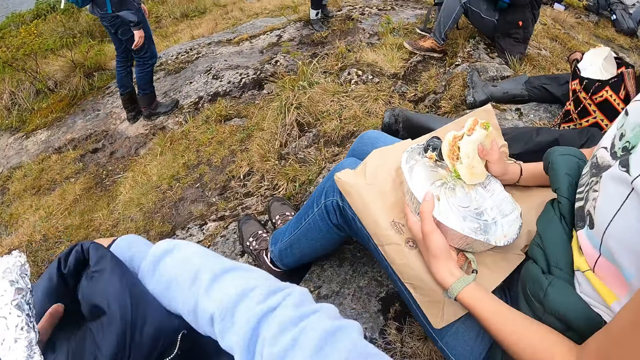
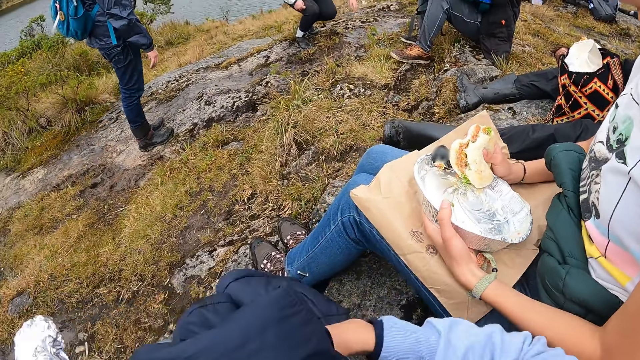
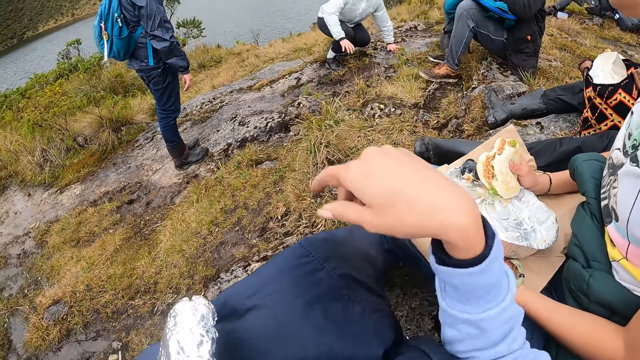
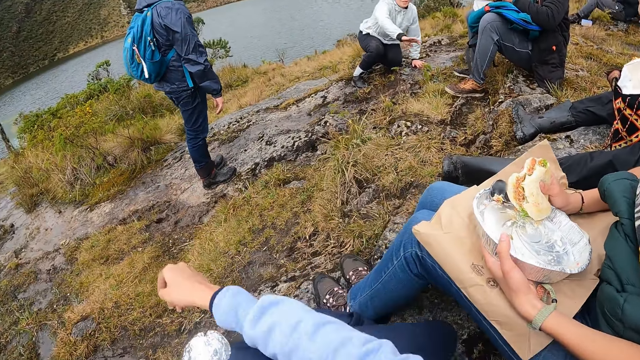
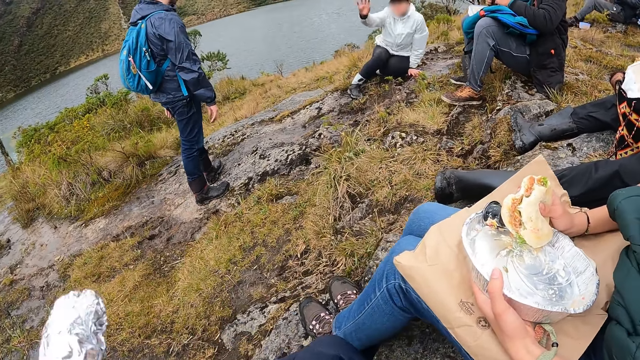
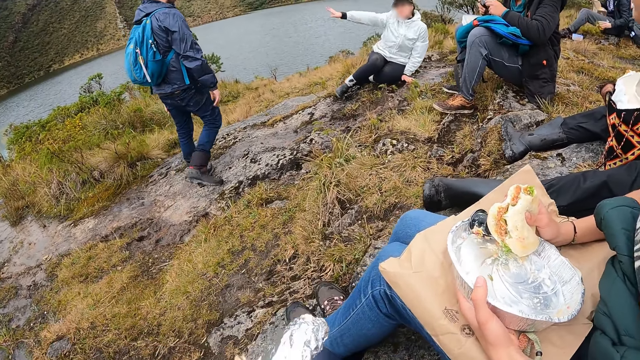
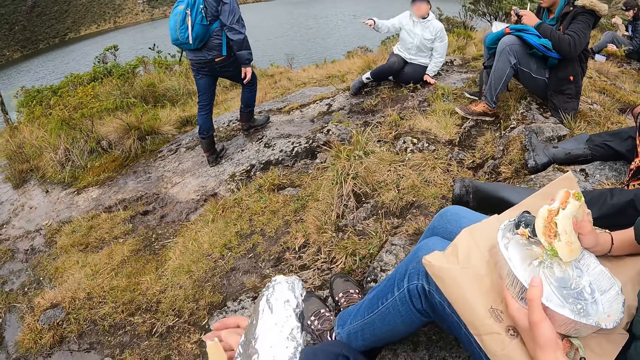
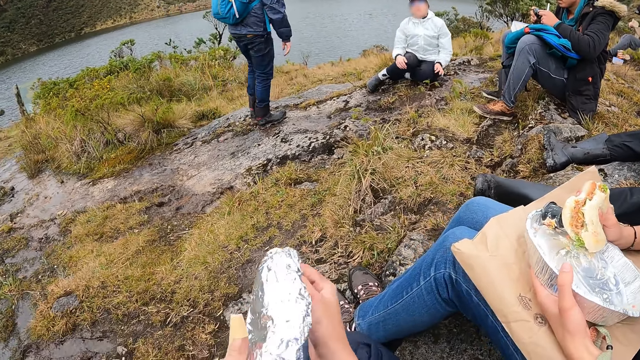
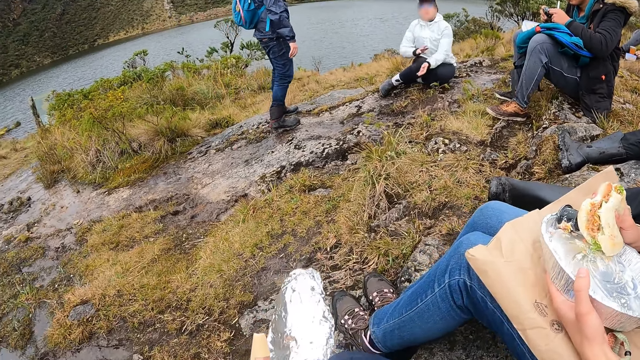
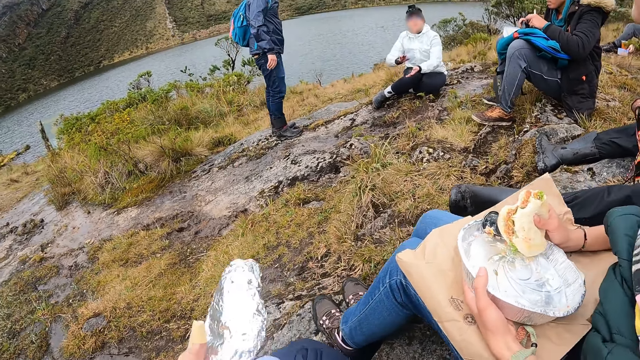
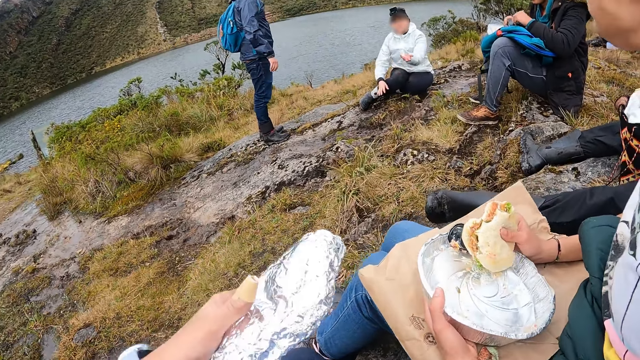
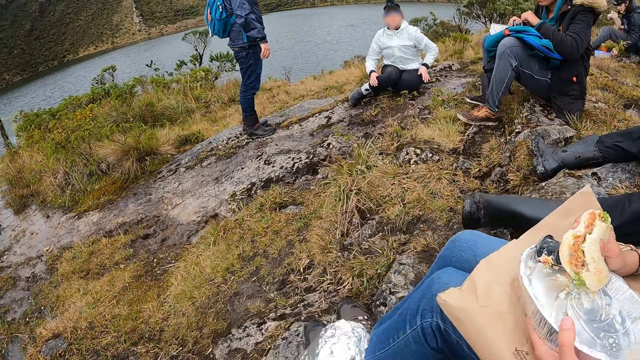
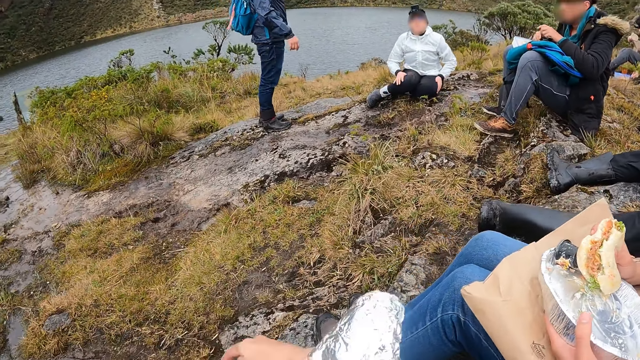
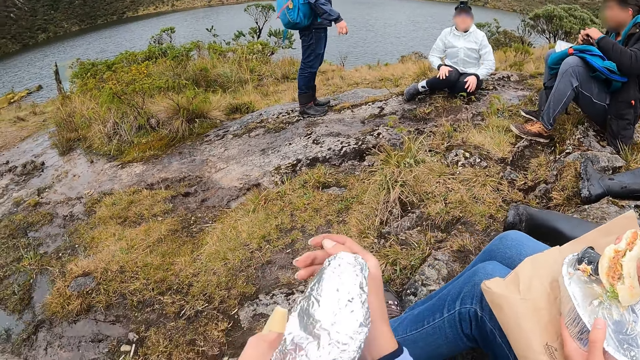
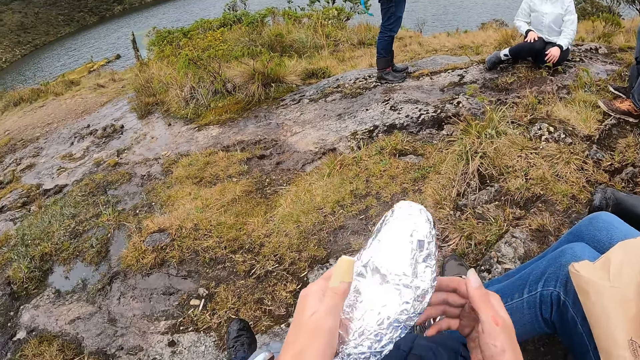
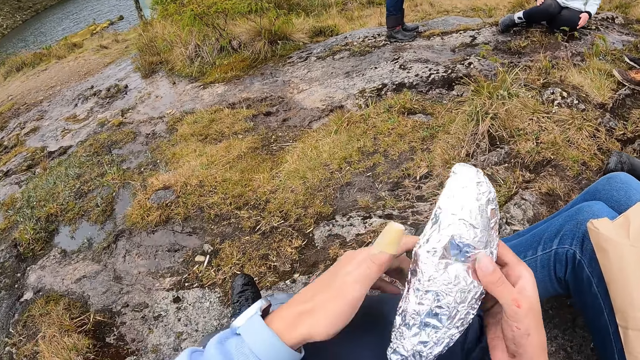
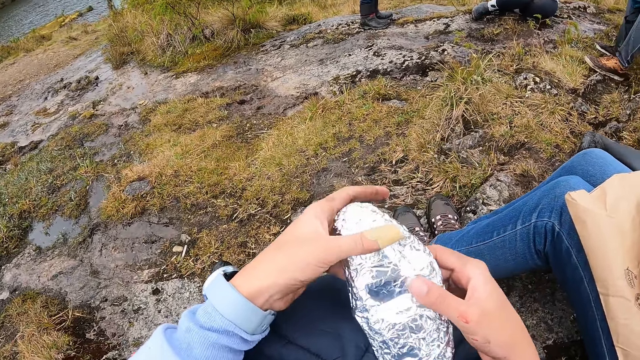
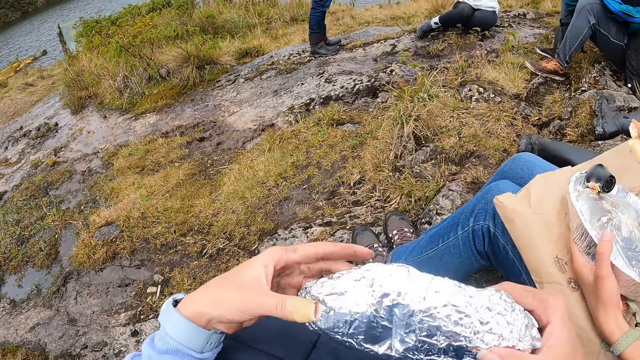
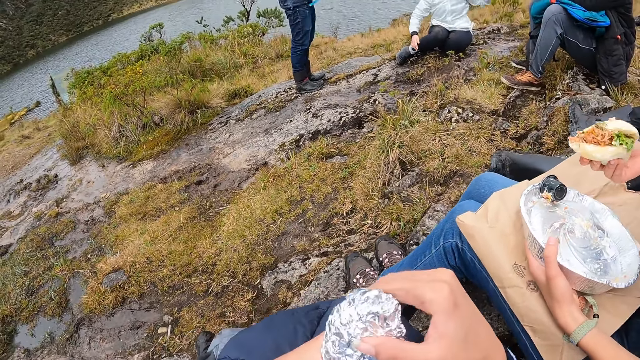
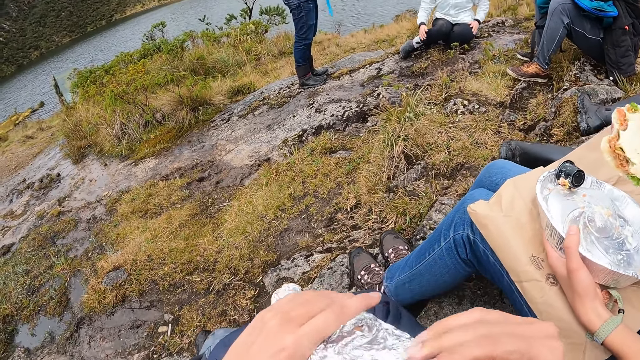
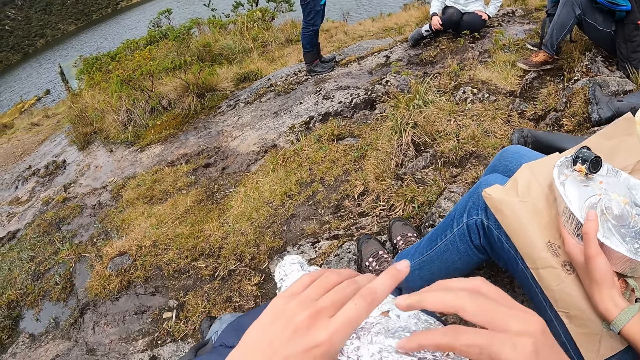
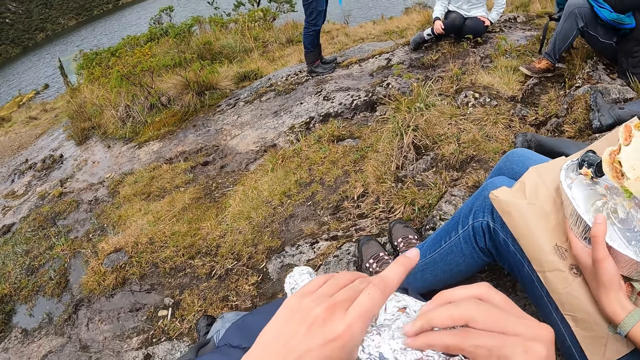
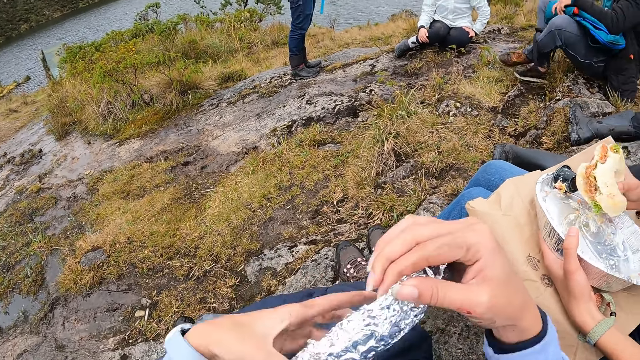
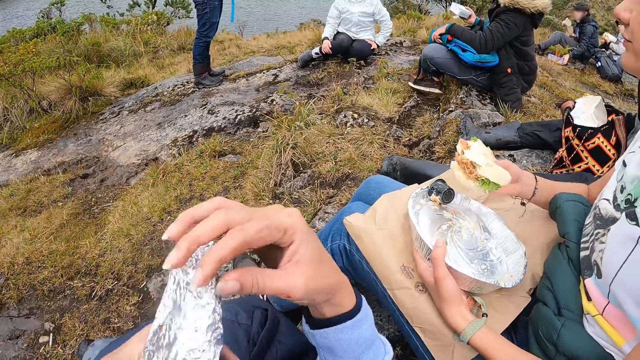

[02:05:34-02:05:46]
The camera wearer pulls the jacket with their right hand. A woman places her left hand on the floor. The camera wearer places their right hand on the jacket. The woman sits on the floor. The camera wearer places their left hand on their right hand. They hold the food in the metallic foil paper with their left hand. The woman dusts her hands together. The camera wearer passes the burger from their left hand to their right hand. They hold the burger with both hands. They unroll the food in the metallic foil paper with their hands.

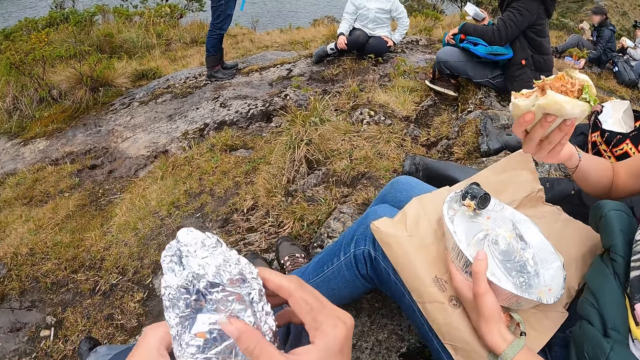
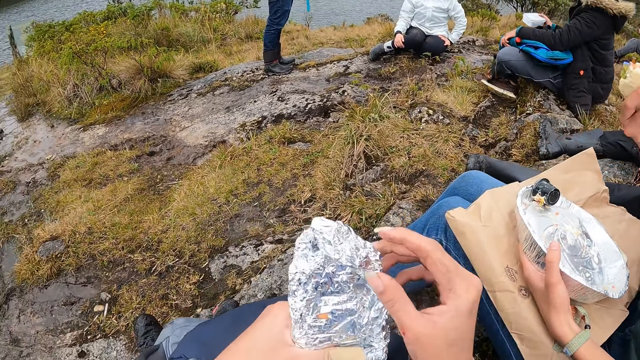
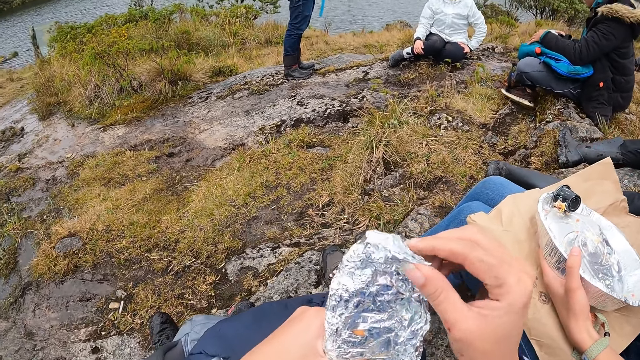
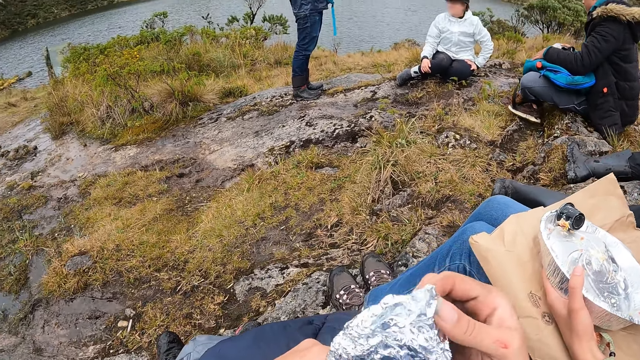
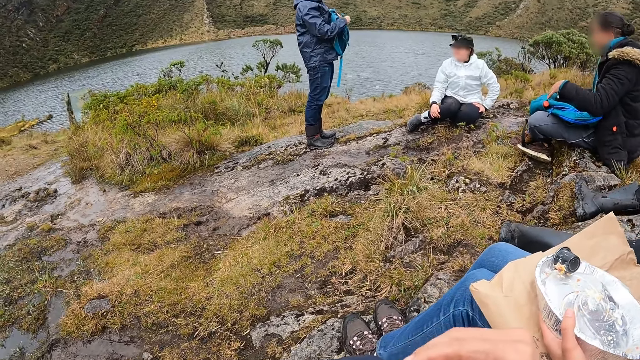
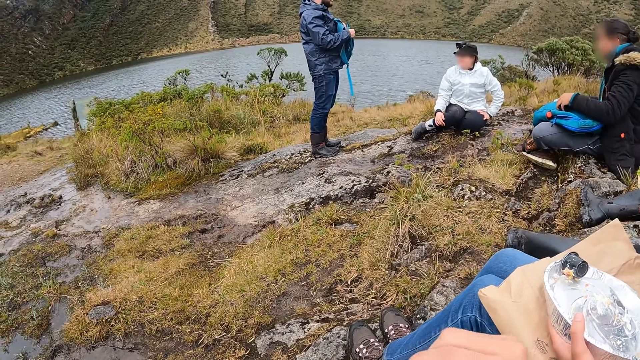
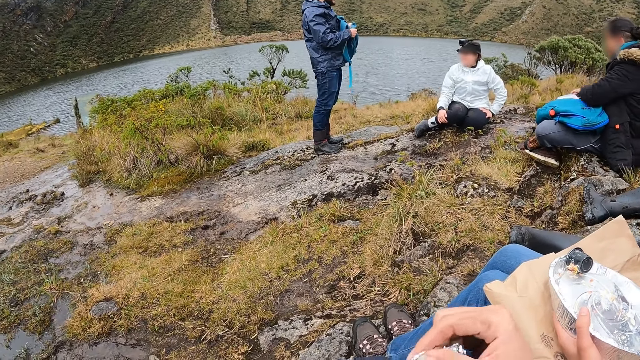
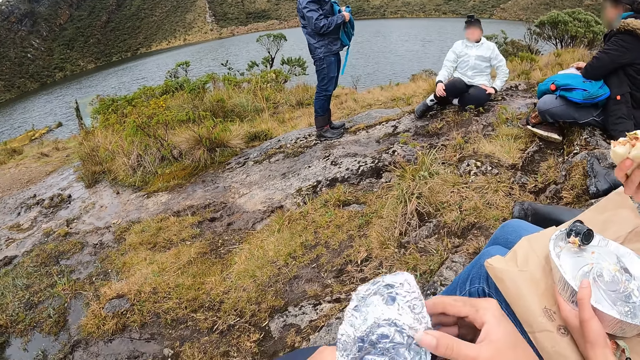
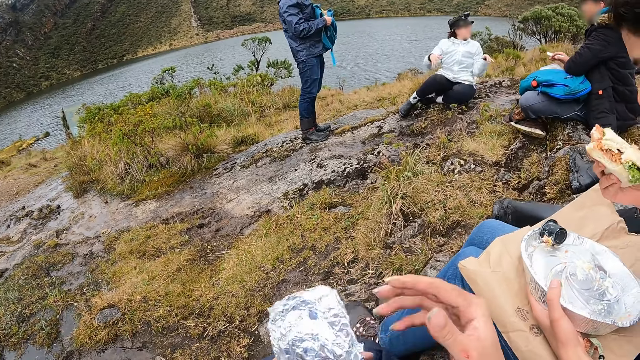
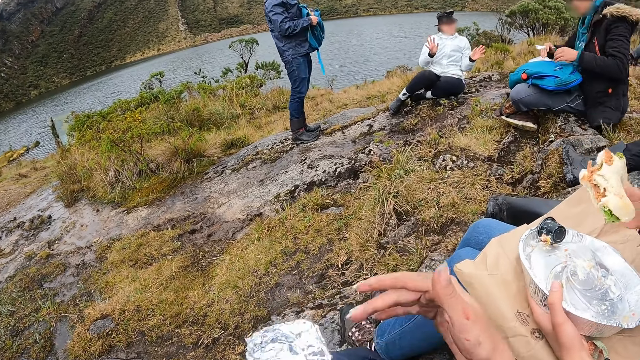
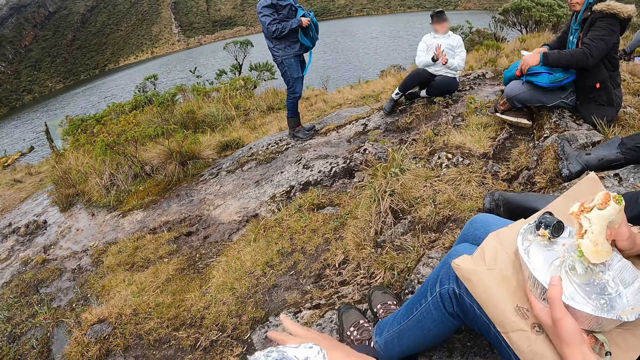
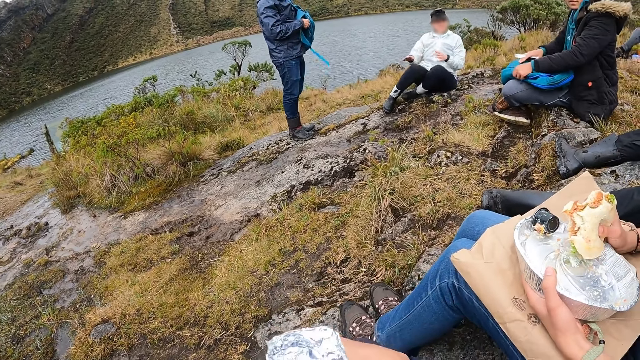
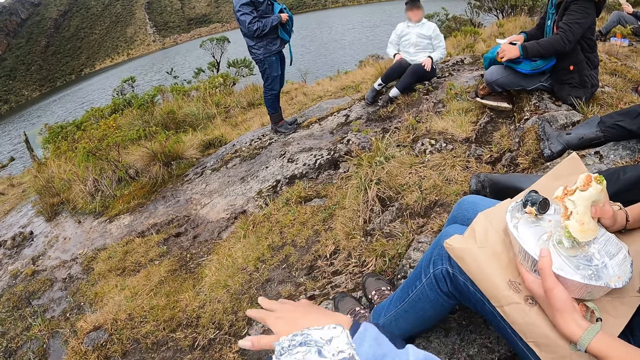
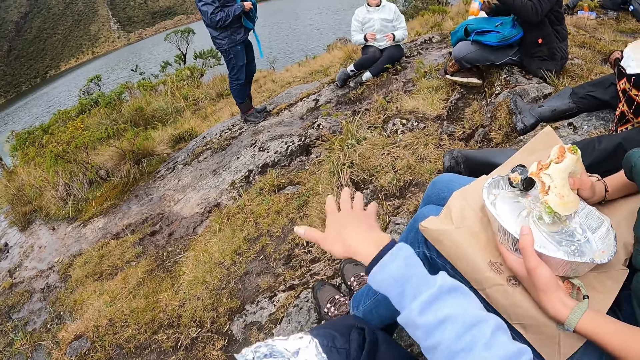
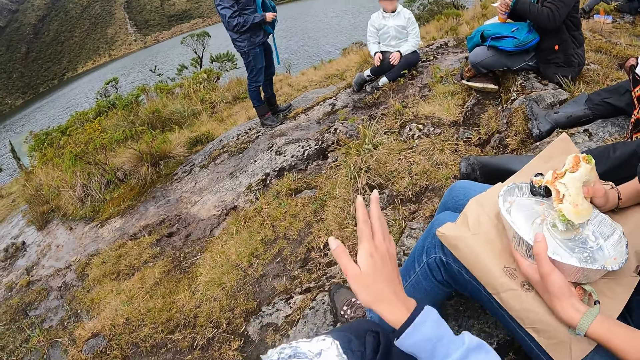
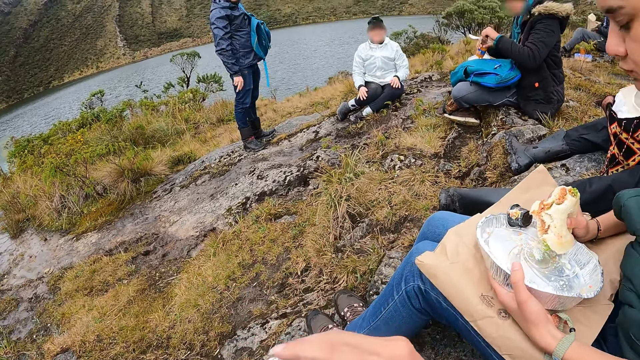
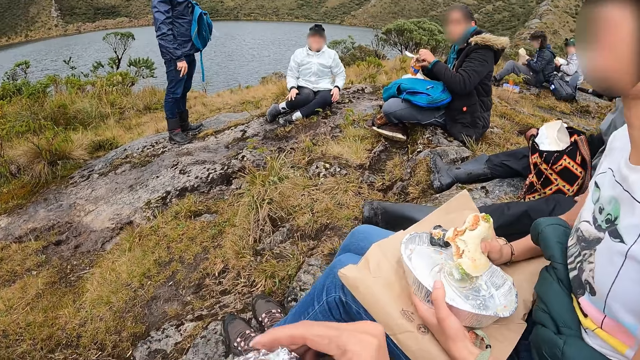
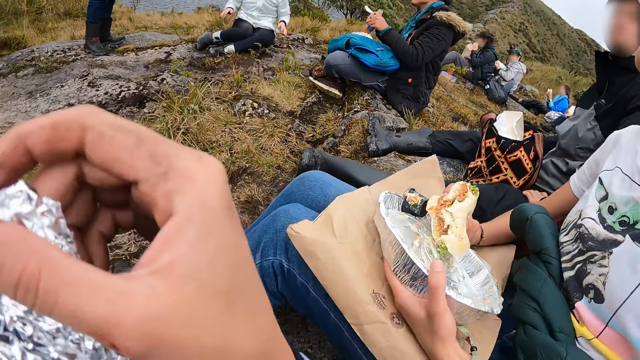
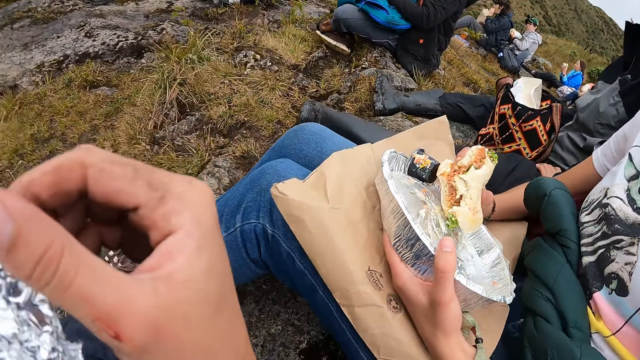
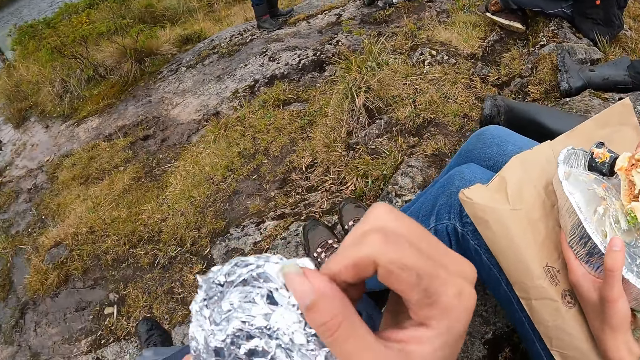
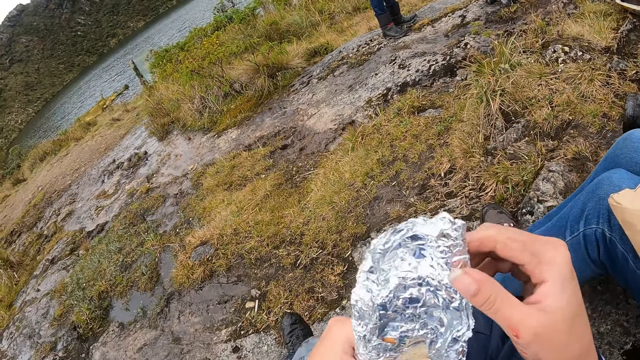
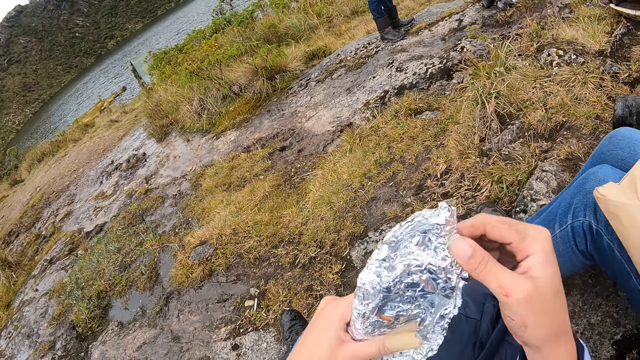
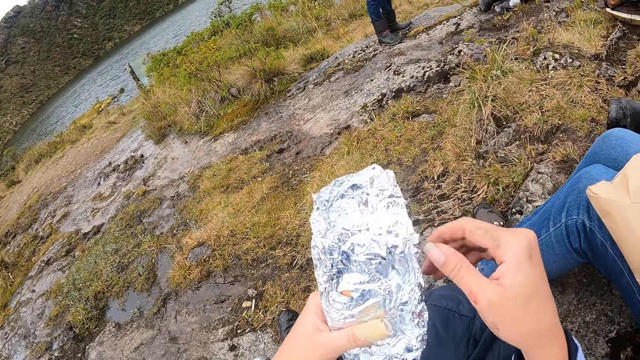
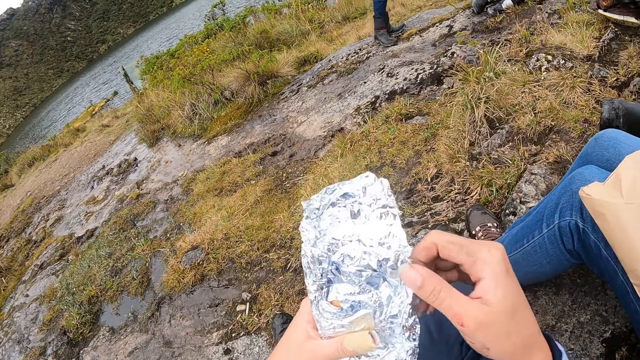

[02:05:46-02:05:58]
The camera wearer unwraps the burger with their right hand. They sit on the ground. They place their right hand on something on their laps. The man brings out a bottle of drink from the bag on his laps. The man opens the bottle of drink with his hands. The camera wearer unrolls the food in the metallic foil paper with their hands.
